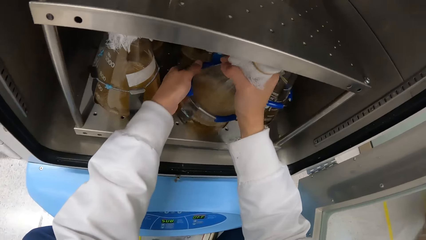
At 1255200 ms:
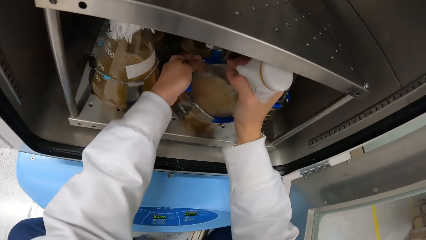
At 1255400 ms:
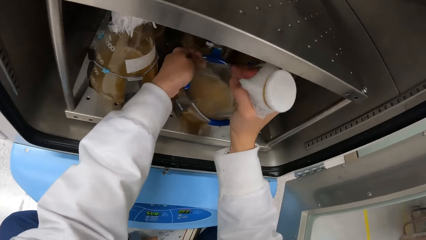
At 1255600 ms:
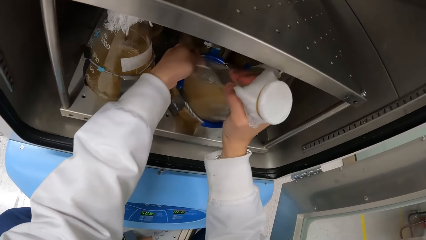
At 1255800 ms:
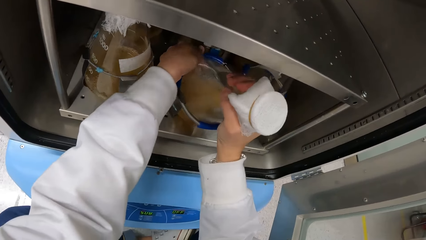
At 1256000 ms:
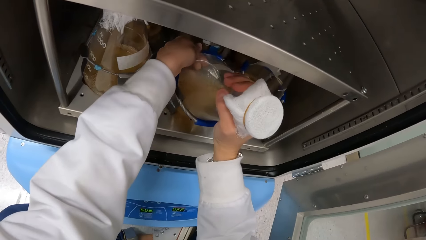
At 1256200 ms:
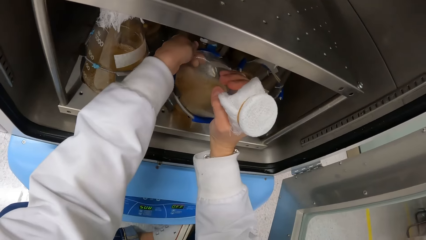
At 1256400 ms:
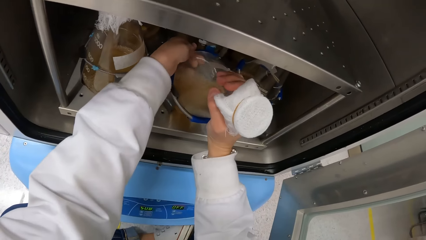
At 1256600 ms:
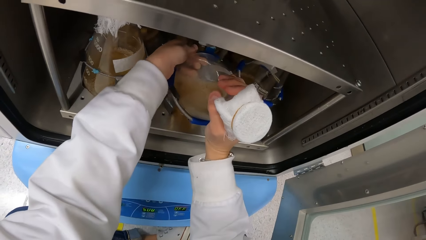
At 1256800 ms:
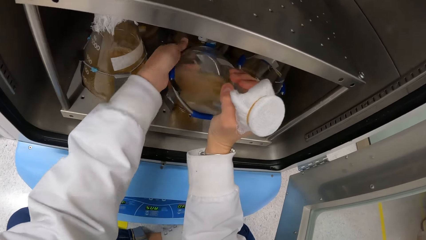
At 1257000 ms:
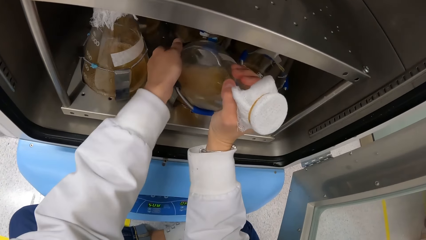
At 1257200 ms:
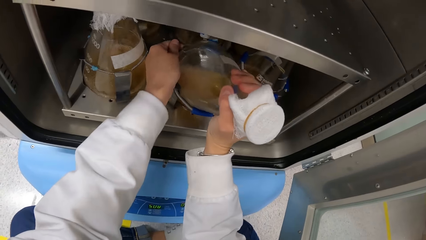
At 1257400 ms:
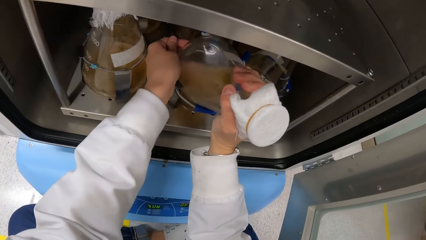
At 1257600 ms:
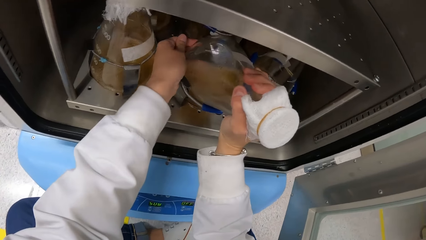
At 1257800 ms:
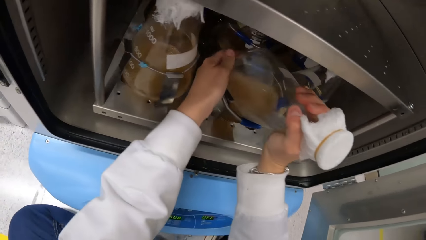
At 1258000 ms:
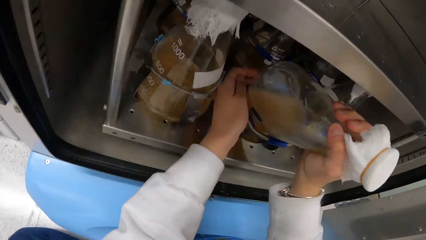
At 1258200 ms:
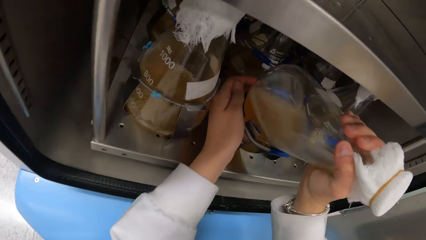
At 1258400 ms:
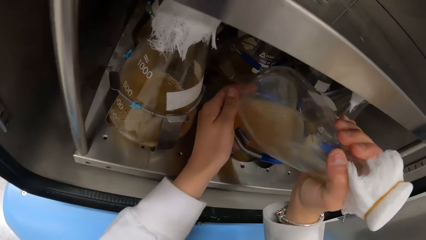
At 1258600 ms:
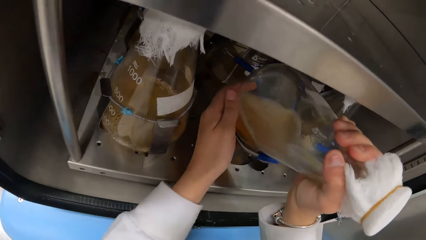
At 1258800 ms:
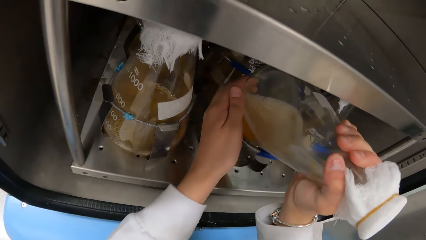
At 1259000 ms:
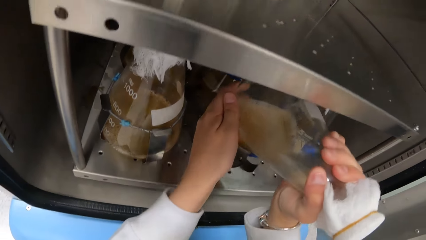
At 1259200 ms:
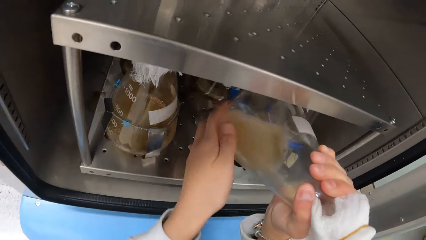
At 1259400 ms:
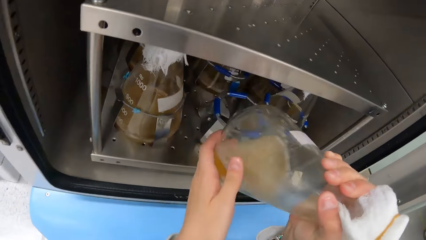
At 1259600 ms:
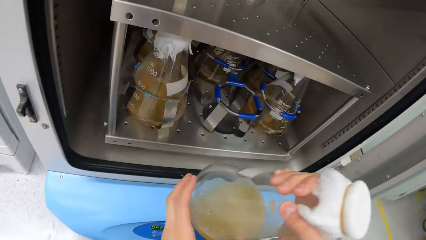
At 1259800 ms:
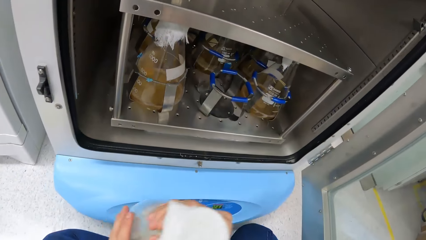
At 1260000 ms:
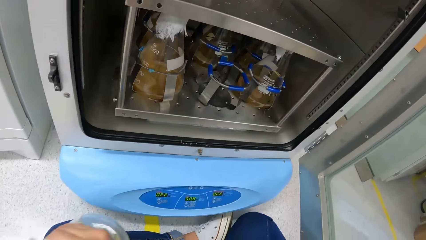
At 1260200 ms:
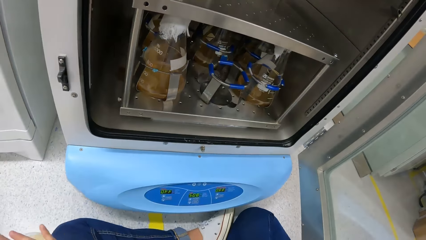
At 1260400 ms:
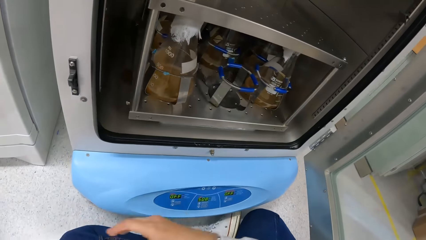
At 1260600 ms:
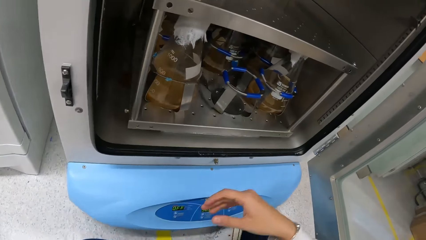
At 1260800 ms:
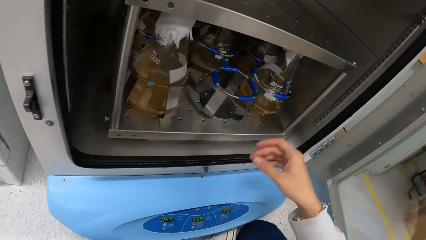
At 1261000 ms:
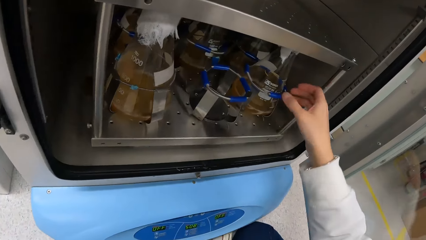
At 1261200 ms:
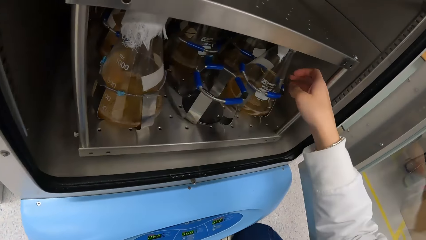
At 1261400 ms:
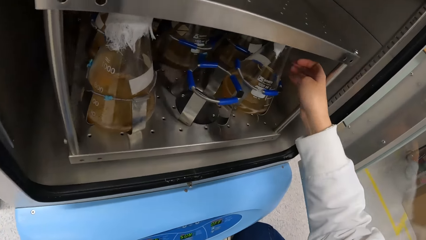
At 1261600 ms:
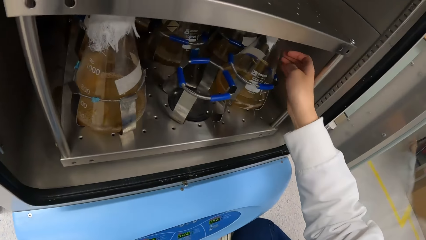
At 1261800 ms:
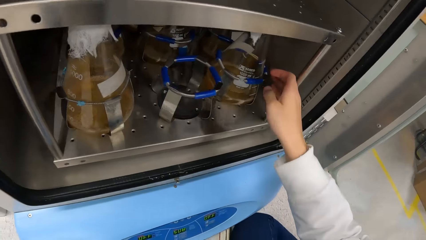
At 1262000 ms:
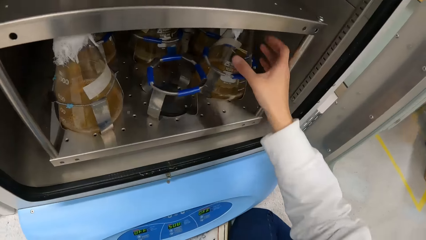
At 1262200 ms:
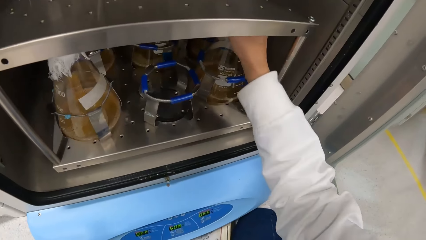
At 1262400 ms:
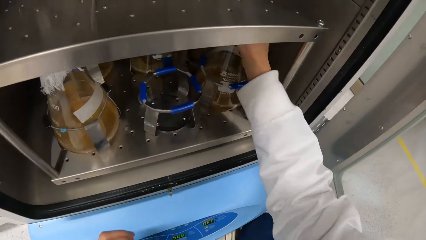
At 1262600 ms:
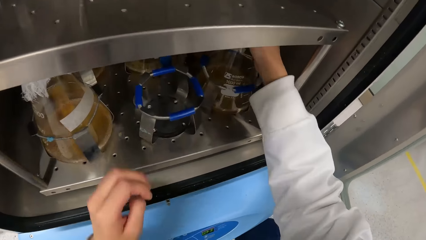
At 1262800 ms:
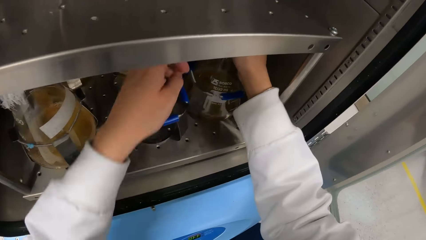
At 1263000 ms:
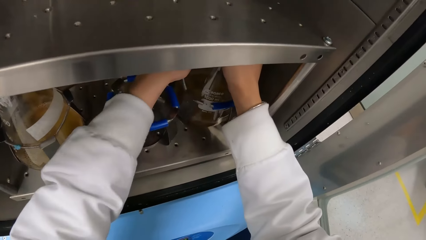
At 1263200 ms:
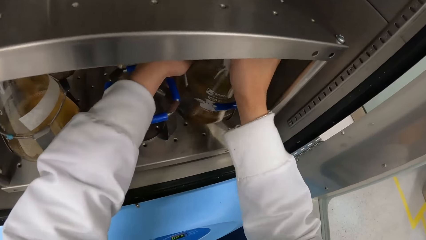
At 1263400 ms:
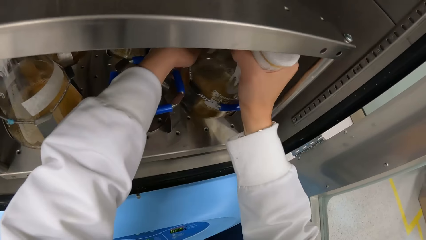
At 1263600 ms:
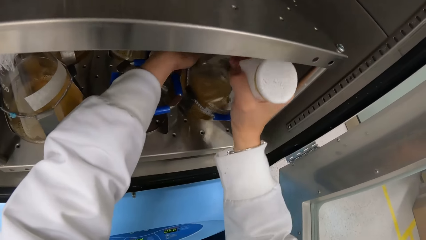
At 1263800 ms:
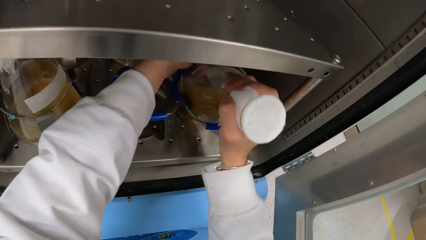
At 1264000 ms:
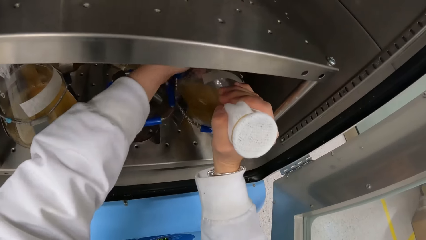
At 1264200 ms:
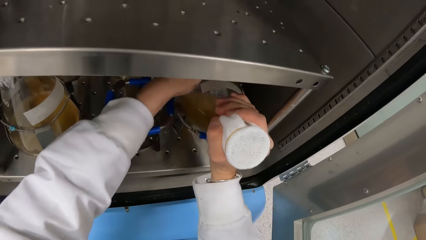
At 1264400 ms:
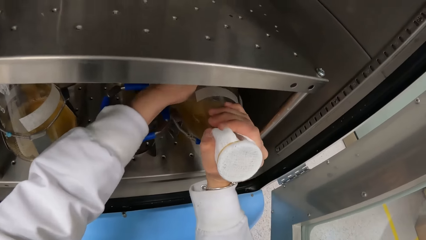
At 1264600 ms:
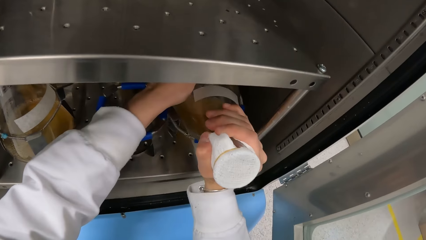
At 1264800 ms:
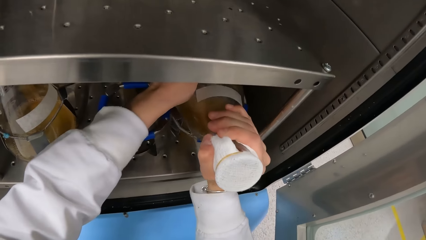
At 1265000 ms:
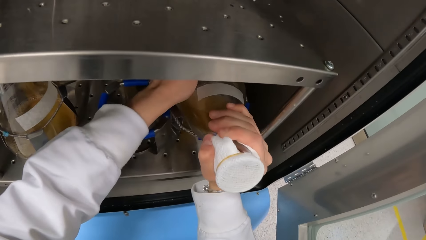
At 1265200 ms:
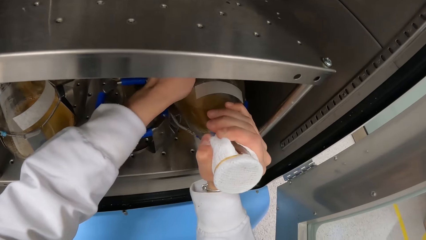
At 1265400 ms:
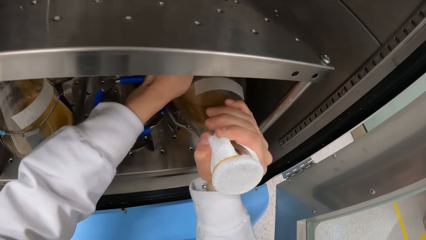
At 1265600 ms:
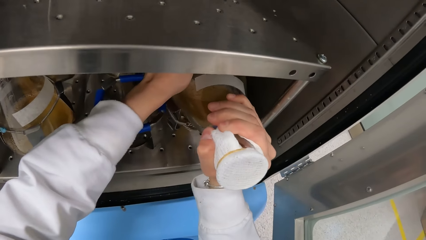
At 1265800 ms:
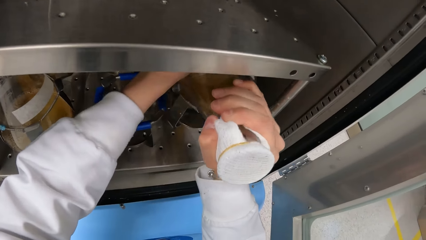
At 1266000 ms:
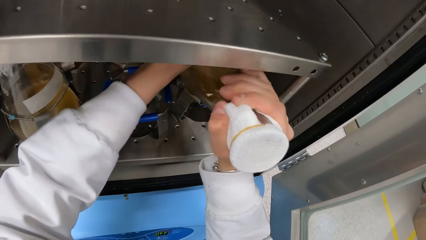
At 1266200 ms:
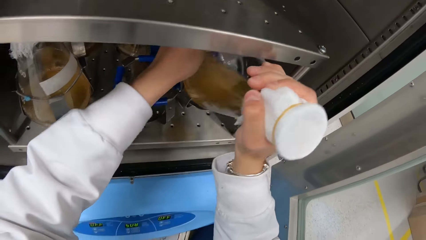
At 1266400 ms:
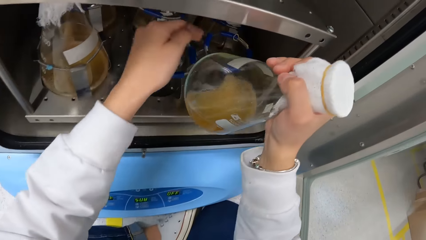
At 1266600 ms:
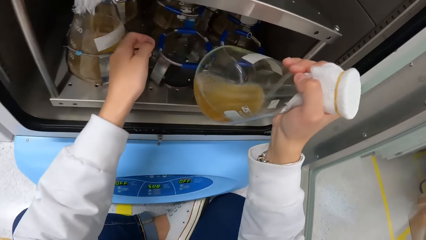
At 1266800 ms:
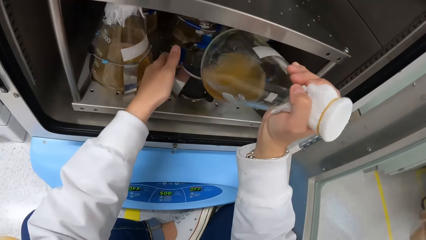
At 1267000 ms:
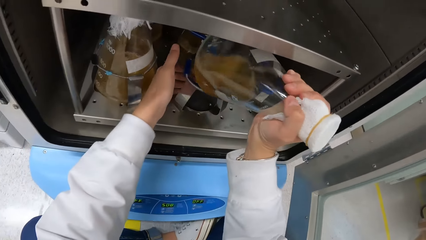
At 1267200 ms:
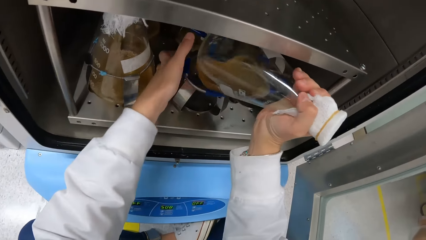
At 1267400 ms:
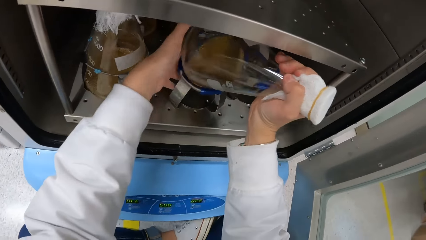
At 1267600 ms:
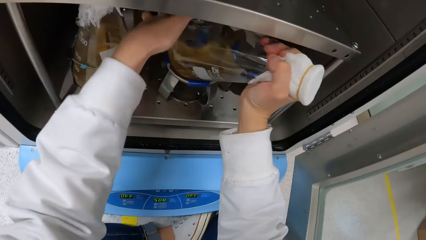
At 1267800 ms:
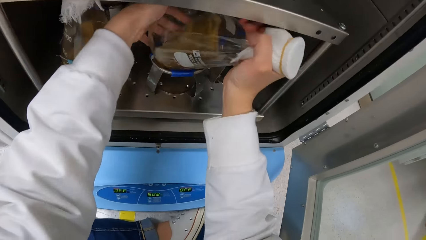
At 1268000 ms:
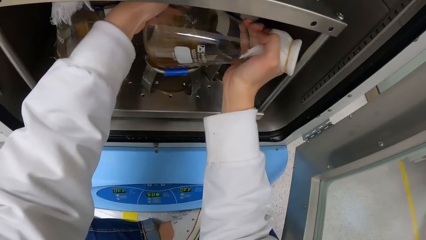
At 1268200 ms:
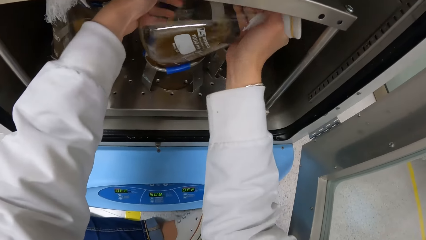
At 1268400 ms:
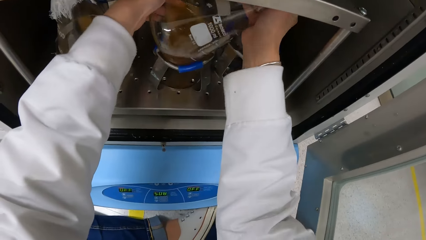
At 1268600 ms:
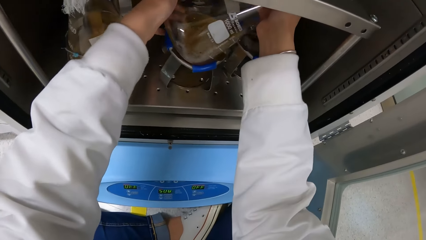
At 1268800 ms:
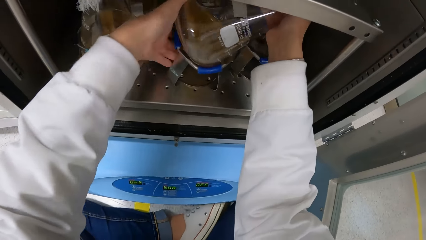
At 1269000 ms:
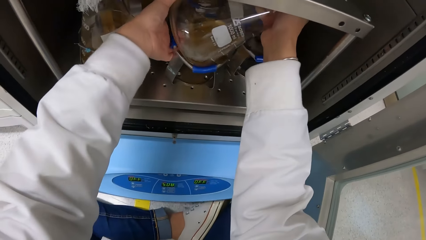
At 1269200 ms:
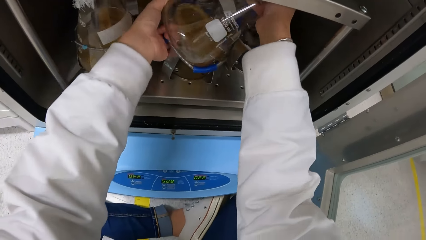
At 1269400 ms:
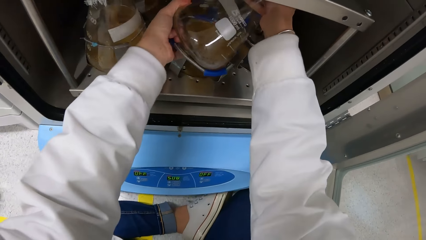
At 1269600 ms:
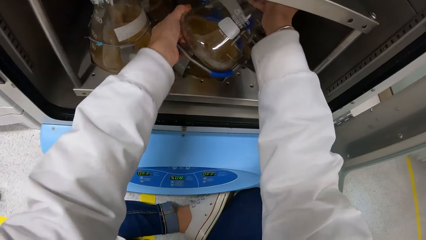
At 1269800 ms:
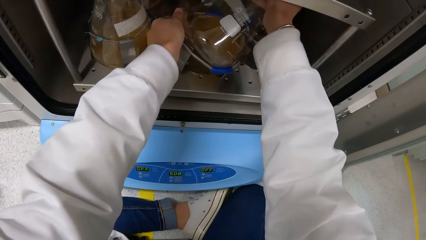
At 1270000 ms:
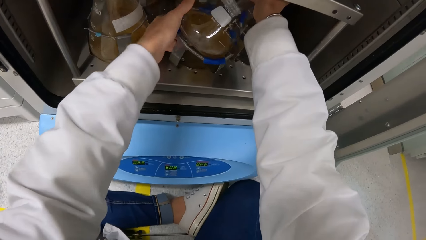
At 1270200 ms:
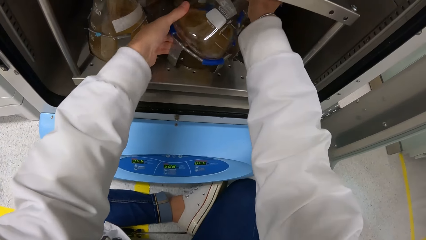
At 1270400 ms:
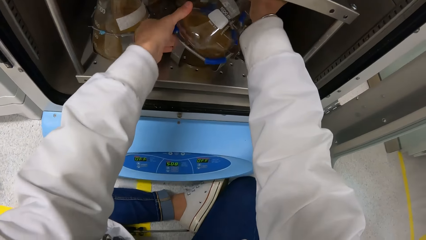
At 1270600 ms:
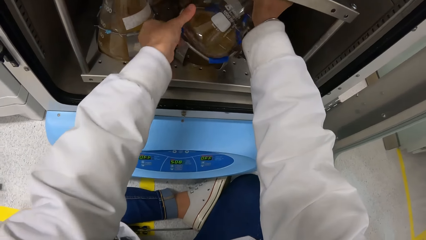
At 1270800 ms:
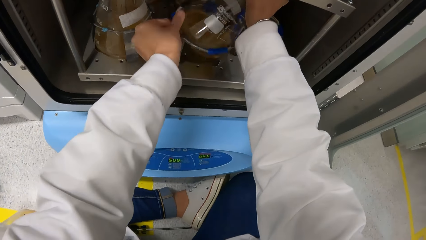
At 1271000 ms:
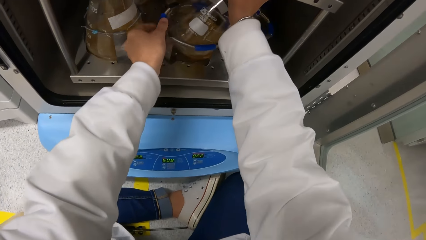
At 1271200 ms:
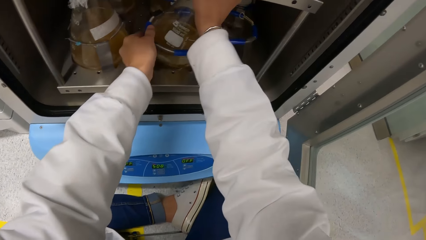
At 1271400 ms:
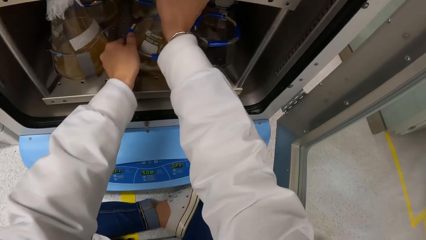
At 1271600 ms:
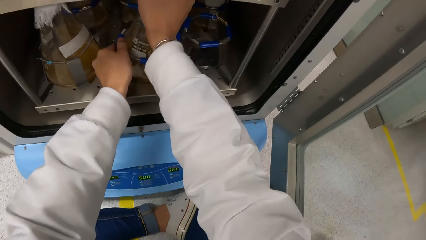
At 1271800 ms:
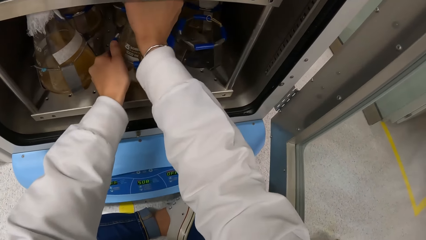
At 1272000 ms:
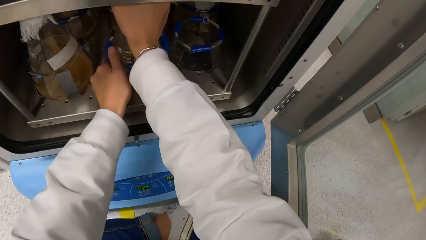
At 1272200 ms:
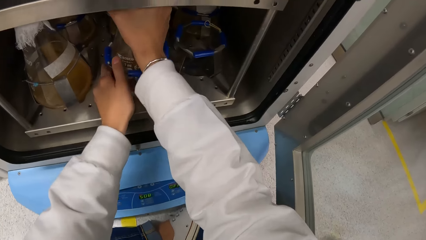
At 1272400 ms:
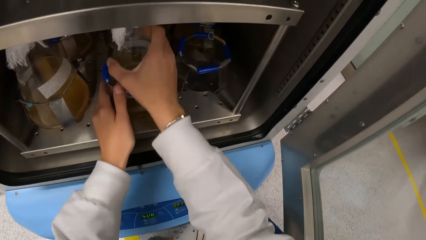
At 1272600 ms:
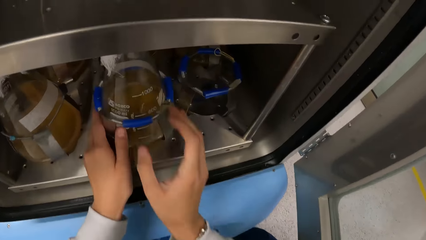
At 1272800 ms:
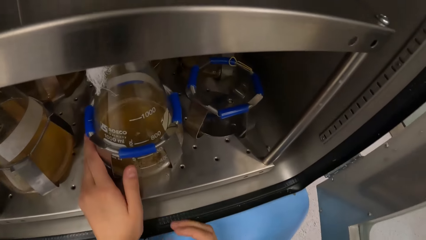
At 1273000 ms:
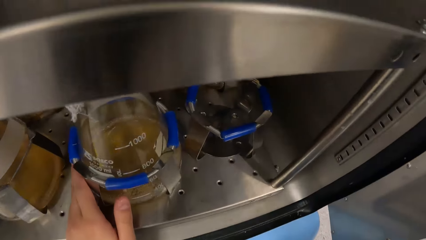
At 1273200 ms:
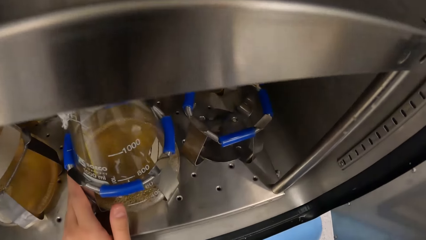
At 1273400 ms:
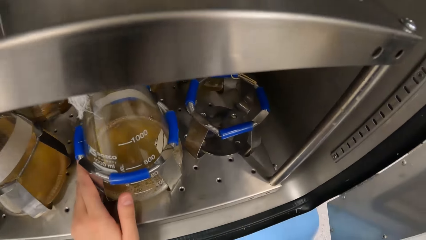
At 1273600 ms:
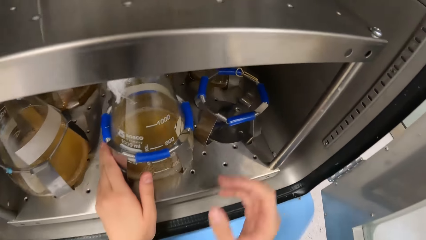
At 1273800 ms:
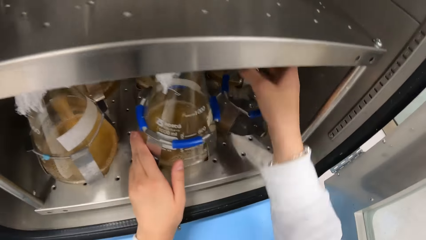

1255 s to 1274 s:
The camera wearer removes a conical flask from the incubator shaker machine with both hands. He adjusts the position of the conical flask inside the incubator shaker machine with both hands.
